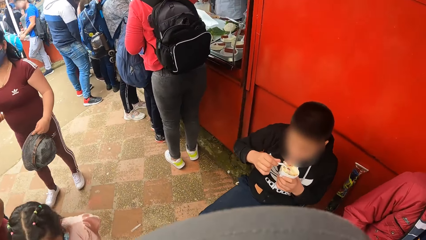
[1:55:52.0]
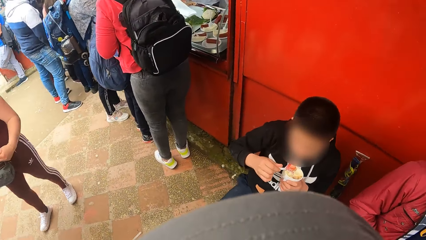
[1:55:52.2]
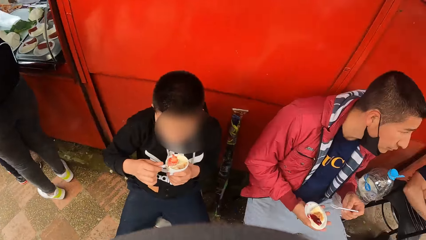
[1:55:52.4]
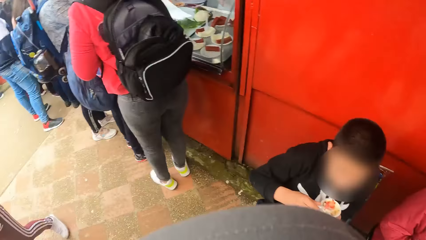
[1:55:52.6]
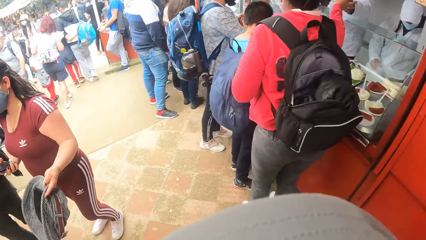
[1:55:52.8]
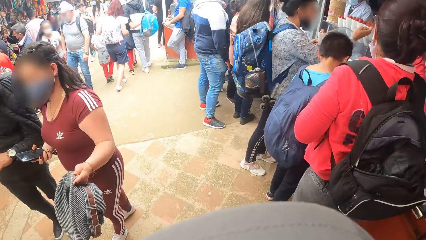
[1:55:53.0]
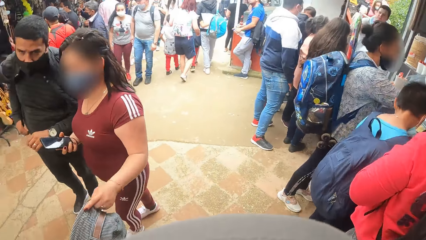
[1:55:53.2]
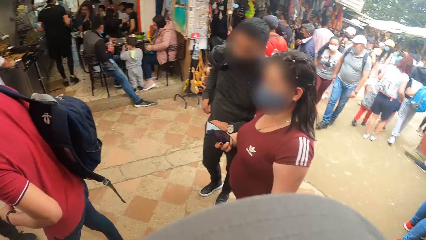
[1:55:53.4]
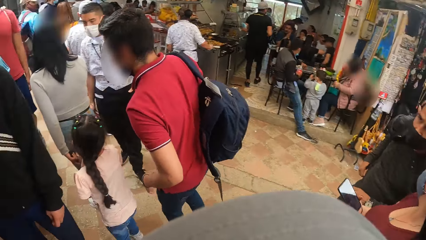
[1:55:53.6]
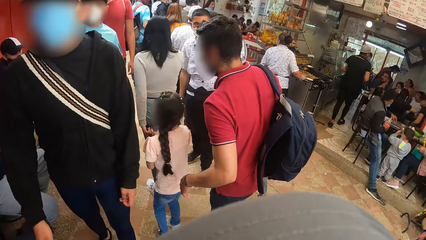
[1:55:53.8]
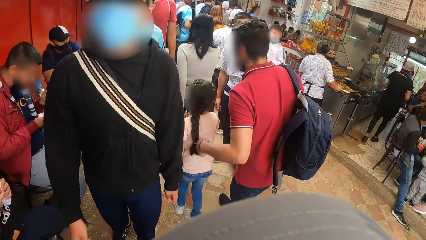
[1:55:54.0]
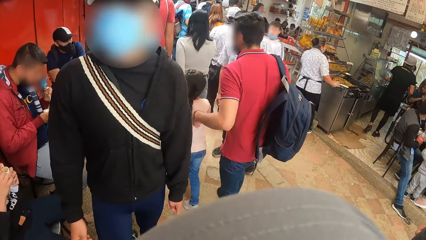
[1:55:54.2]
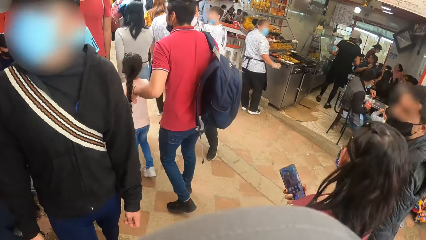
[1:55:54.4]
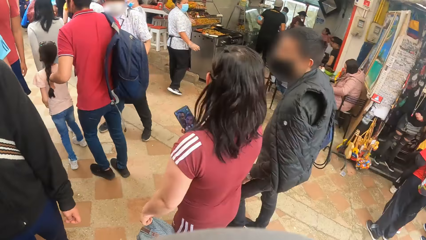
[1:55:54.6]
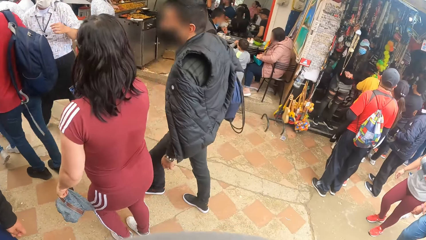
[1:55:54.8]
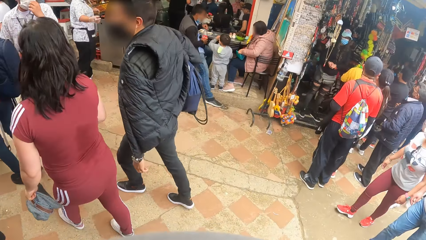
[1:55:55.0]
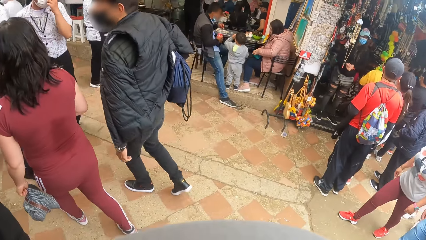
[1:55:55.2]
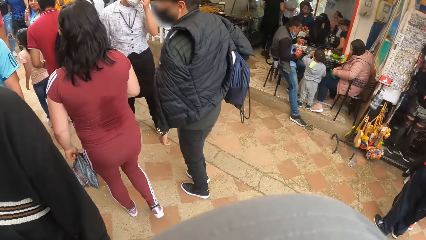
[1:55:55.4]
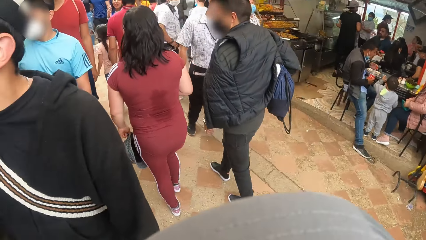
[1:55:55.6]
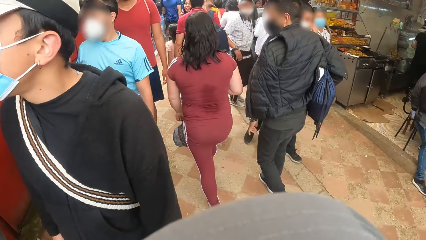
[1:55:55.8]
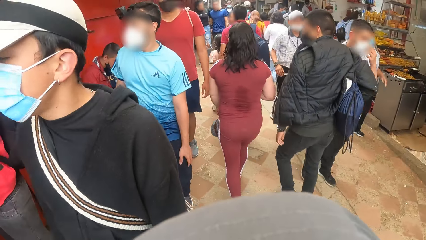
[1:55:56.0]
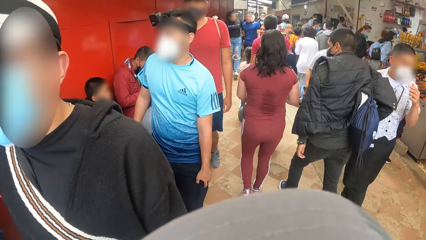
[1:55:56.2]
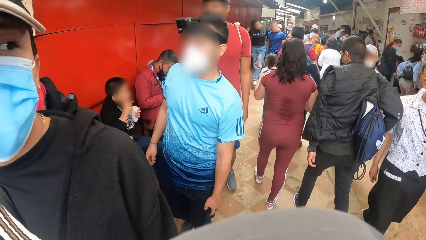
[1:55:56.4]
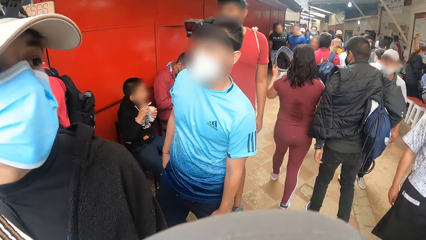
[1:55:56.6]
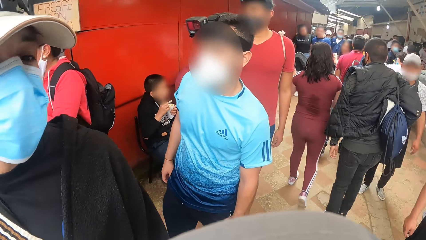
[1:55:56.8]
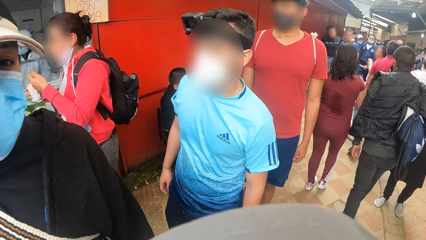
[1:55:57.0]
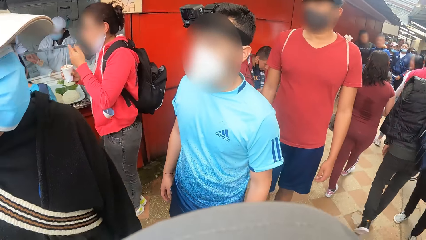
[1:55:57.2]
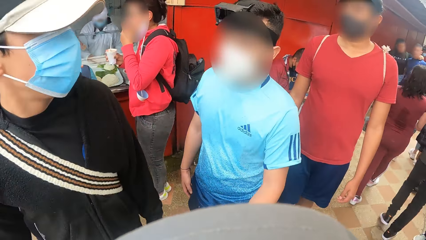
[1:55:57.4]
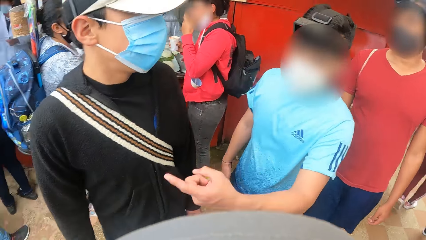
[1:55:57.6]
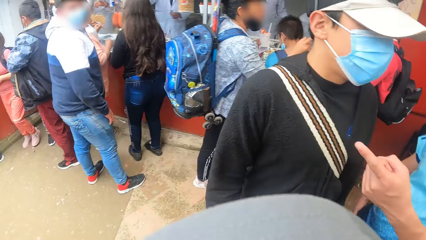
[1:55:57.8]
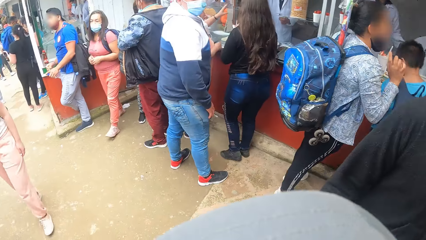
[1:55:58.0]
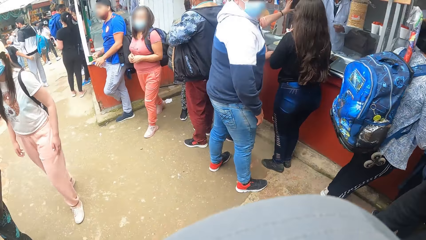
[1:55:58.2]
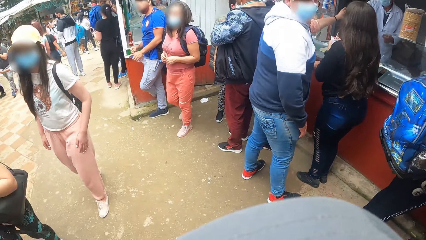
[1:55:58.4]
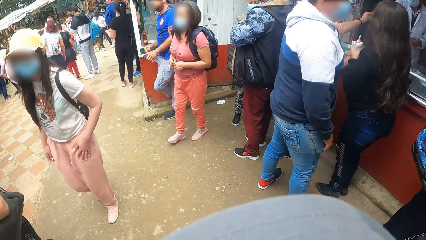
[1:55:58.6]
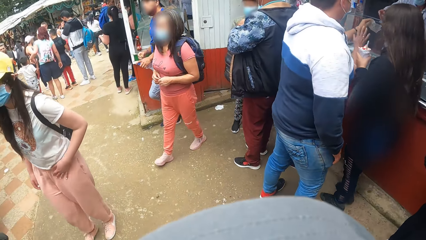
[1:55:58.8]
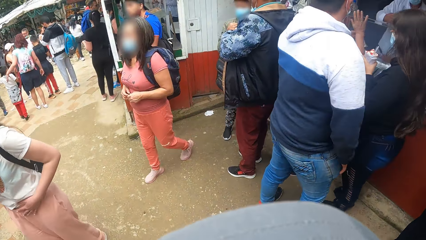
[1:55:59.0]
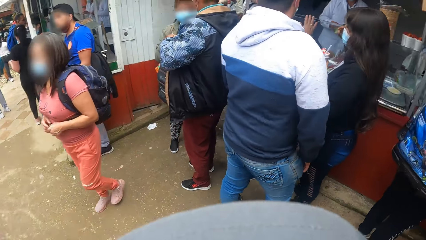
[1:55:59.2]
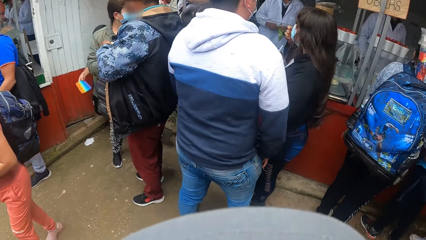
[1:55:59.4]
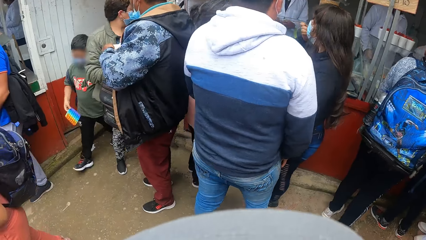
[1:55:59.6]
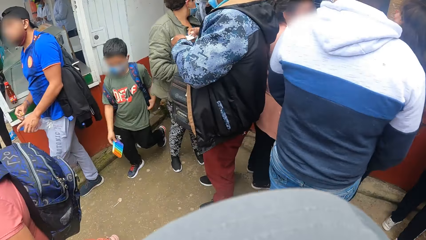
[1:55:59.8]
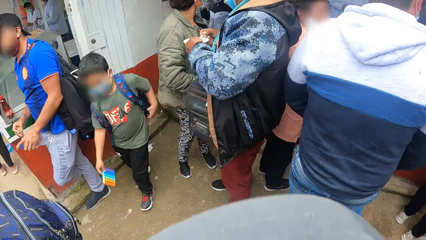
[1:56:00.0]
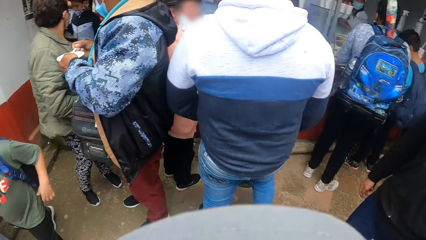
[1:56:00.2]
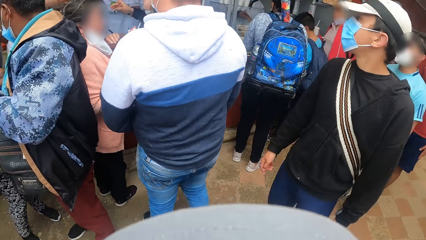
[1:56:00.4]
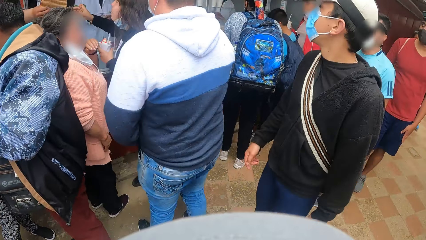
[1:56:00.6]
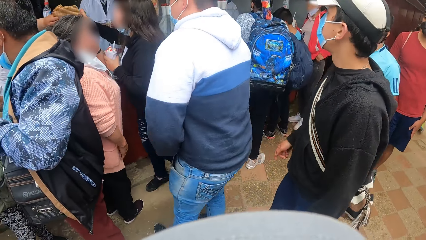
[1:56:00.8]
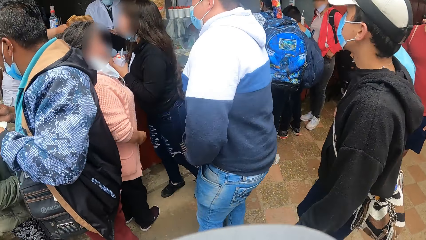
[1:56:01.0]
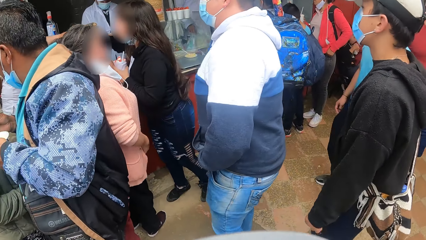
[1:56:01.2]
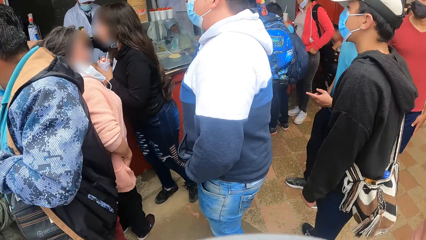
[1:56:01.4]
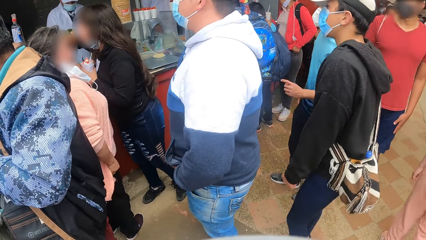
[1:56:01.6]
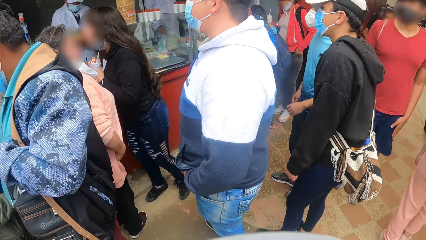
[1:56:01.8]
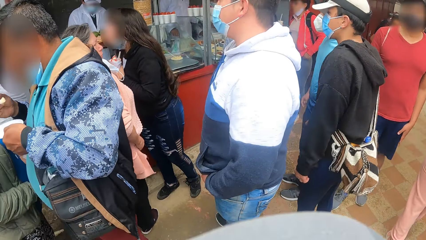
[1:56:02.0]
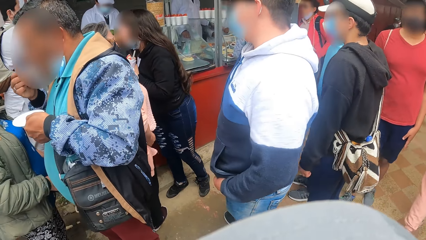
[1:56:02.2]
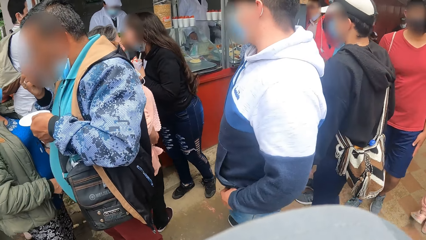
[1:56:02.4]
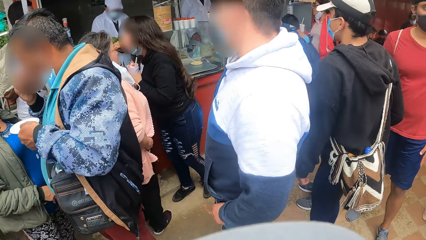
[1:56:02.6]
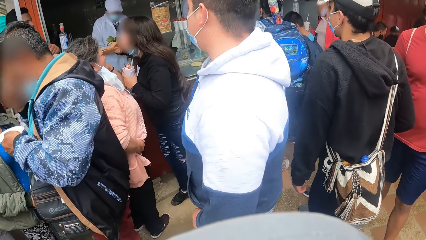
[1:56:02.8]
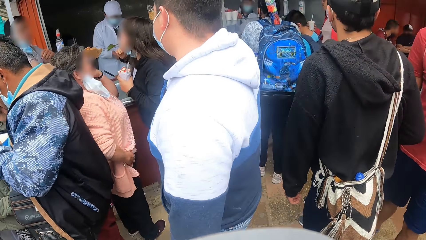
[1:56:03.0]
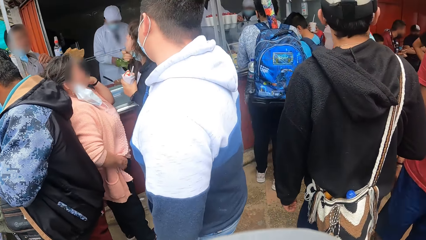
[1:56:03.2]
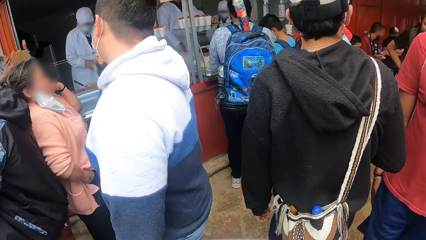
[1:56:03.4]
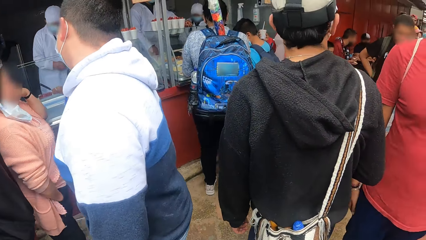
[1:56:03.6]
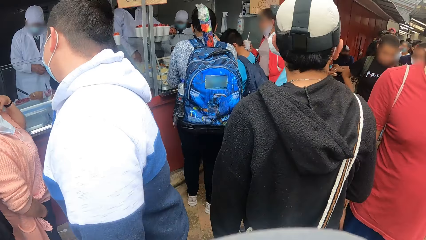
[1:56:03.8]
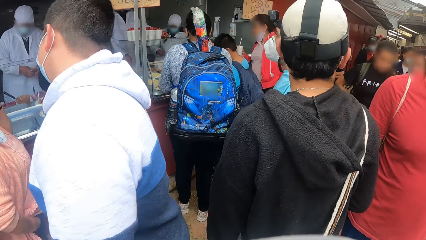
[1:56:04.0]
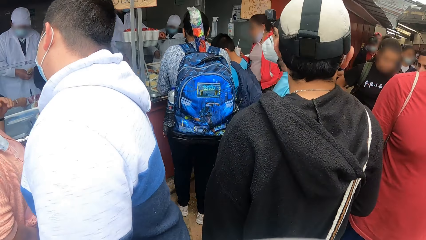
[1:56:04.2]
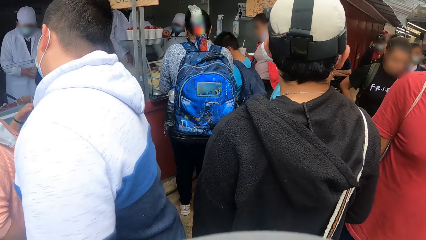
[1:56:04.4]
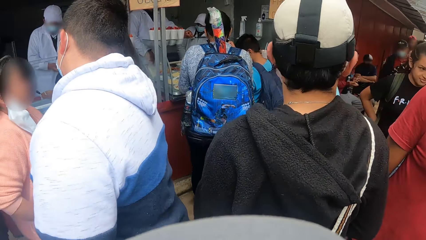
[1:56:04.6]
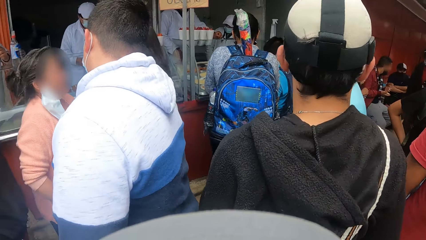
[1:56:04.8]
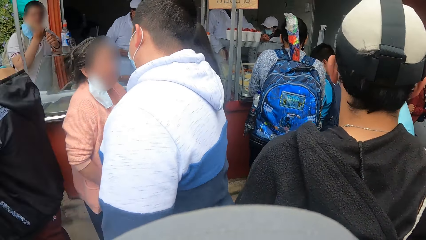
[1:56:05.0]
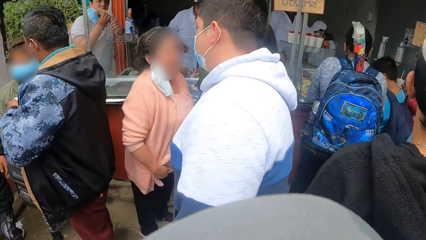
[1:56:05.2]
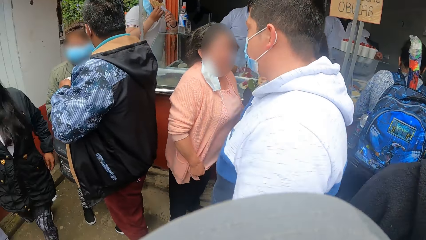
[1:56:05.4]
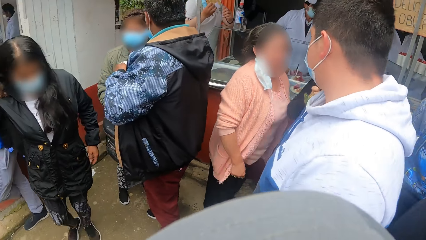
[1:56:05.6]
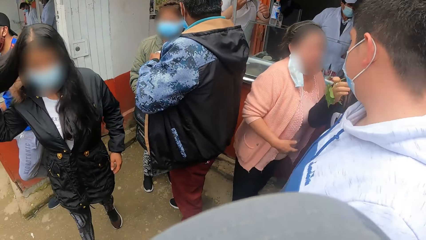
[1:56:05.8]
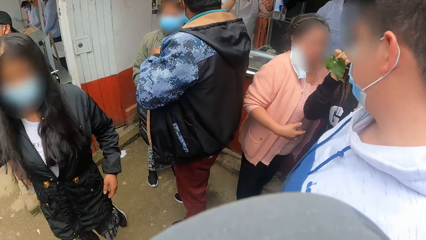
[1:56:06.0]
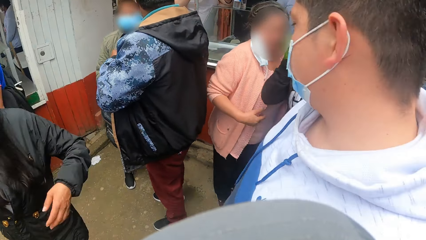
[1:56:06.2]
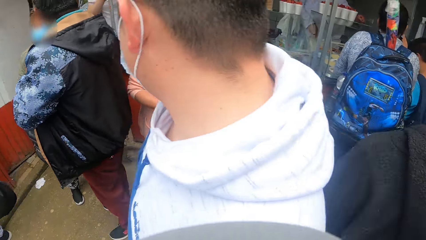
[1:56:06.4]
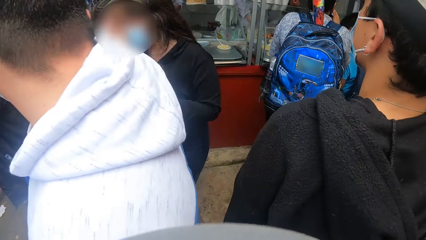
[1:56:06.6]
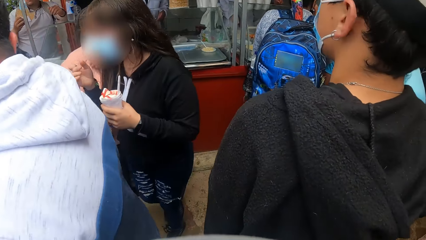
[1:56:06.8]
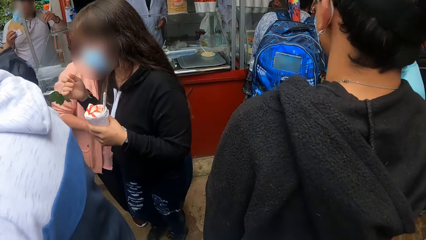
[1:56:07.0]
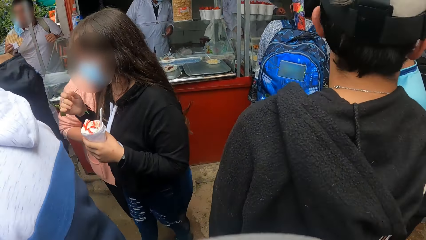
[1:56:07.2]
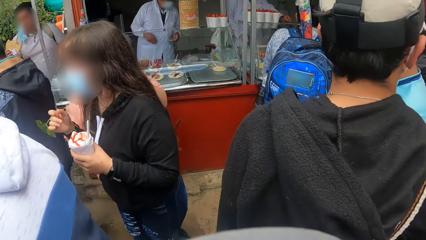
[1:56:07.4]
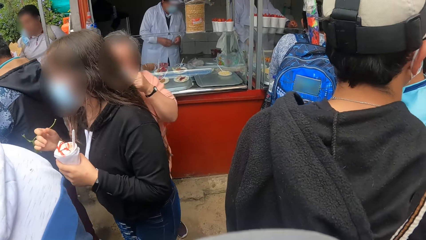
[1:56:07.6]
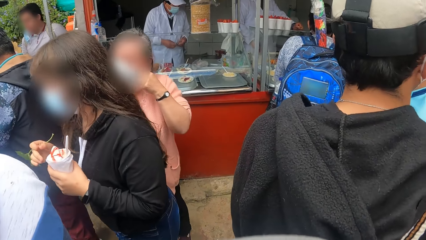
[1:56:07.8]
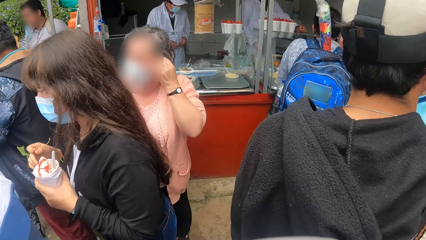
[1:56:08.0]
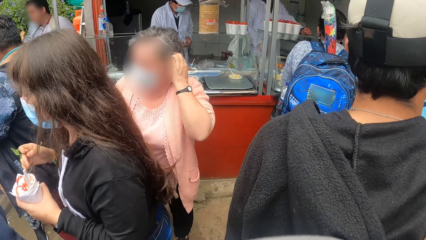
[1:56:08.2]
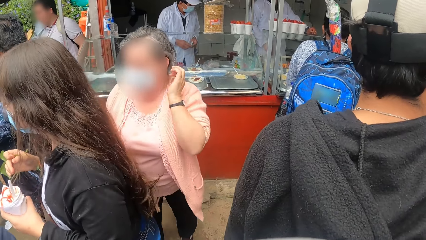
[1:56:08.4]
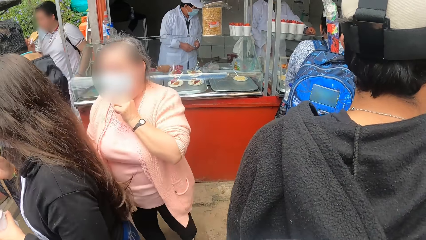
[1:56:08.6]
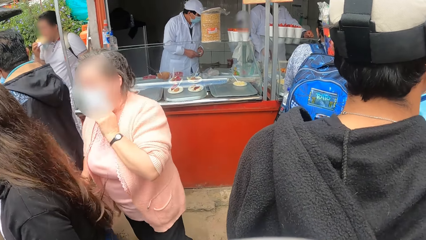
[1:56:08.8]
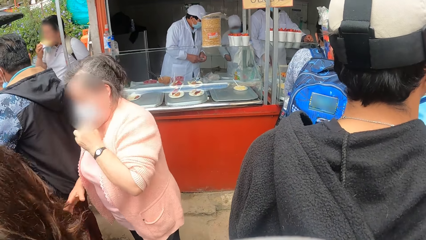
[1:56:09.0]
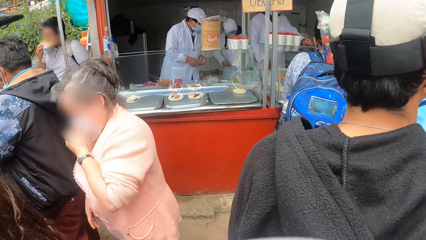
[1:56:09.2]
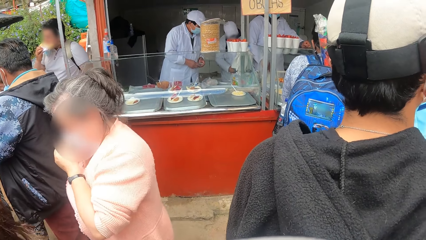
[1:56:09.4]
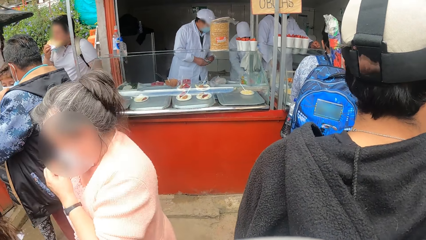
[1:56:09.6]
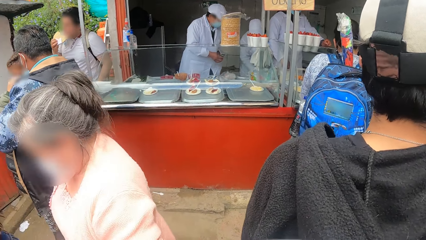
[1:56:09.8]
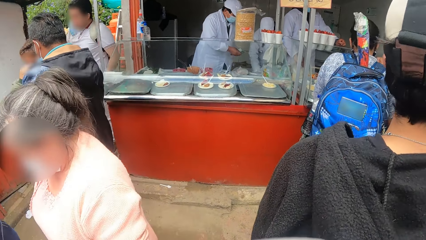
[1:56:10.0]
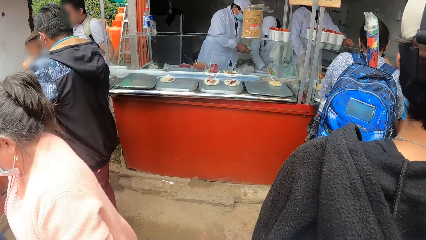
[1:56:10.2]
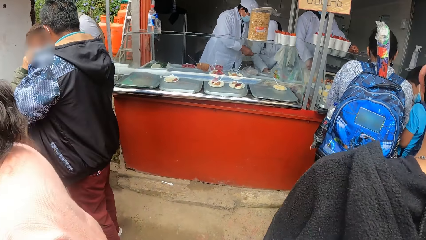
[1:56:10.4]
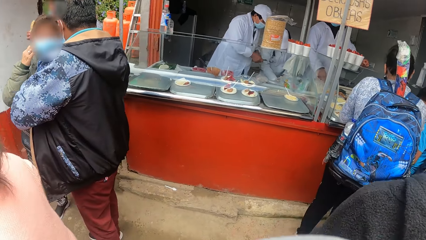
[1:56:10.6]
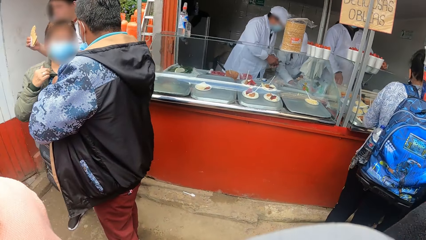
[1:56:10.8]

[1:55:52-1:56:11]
The camera wearer looks around. They interact with a person and another person. They move around. They look around.
